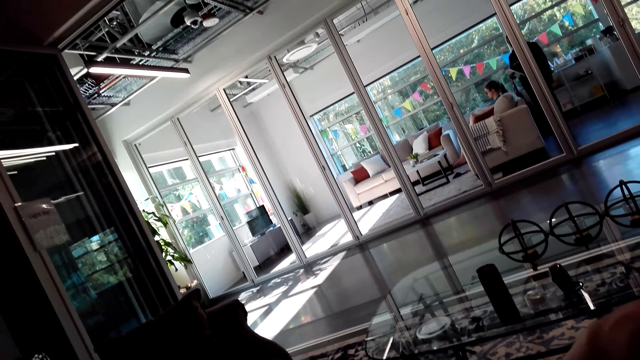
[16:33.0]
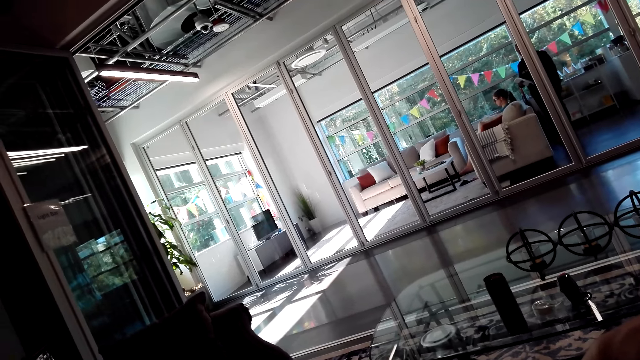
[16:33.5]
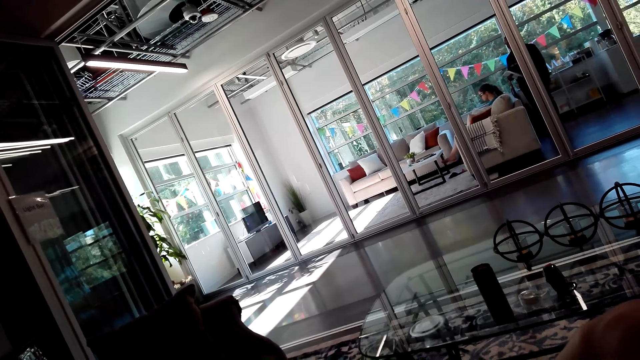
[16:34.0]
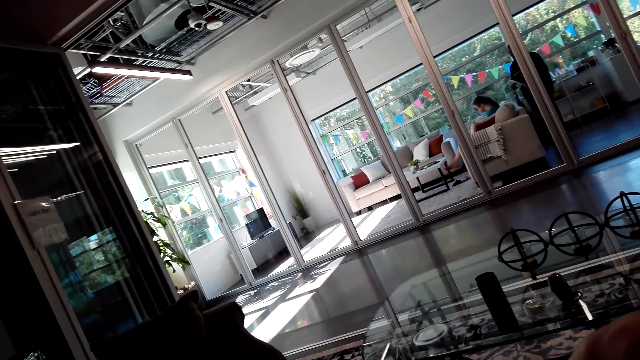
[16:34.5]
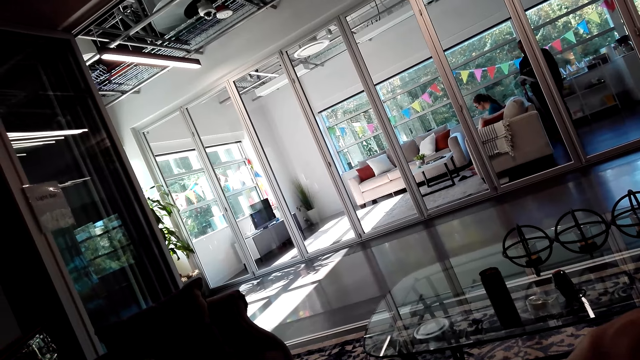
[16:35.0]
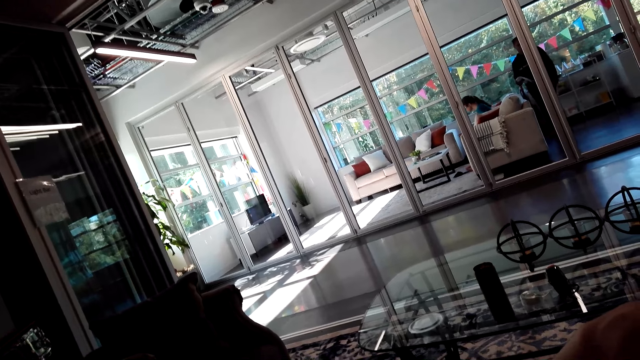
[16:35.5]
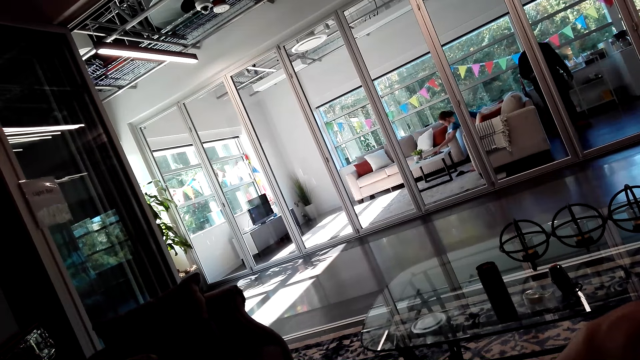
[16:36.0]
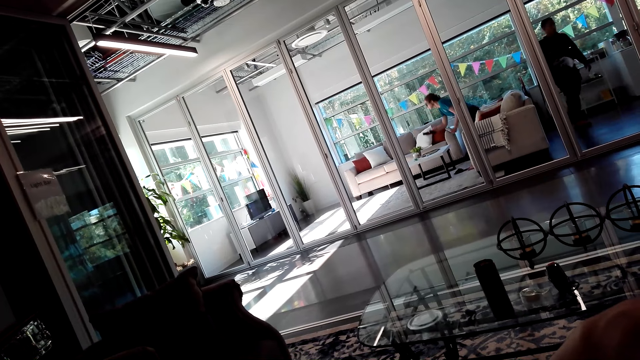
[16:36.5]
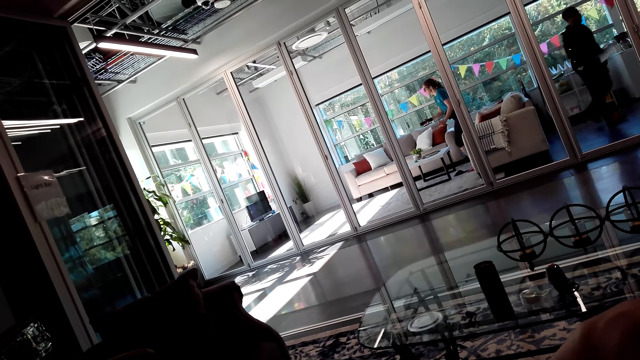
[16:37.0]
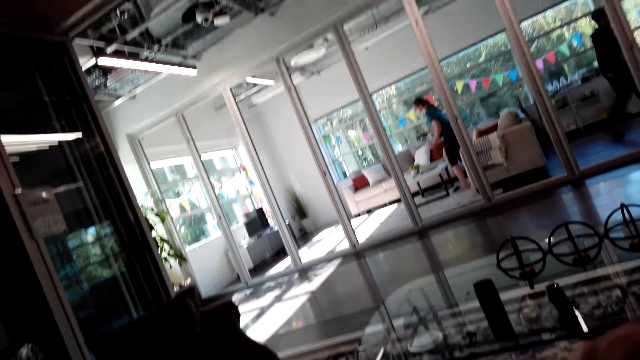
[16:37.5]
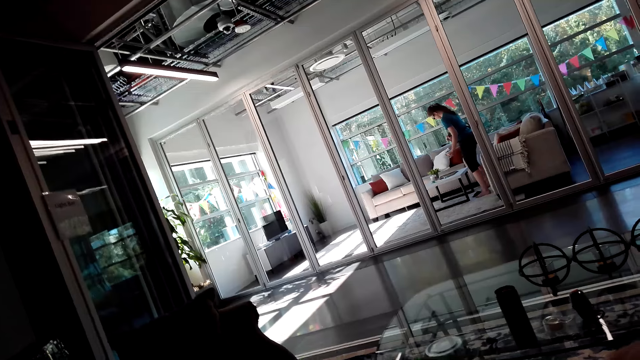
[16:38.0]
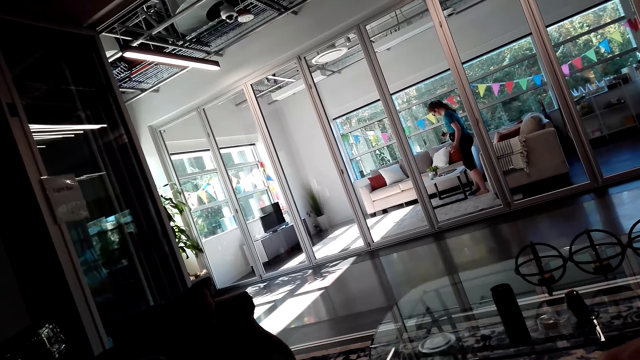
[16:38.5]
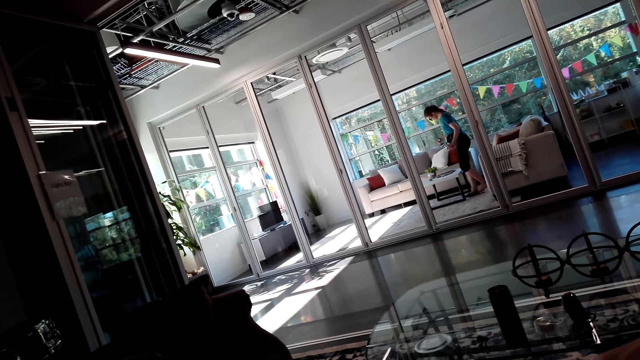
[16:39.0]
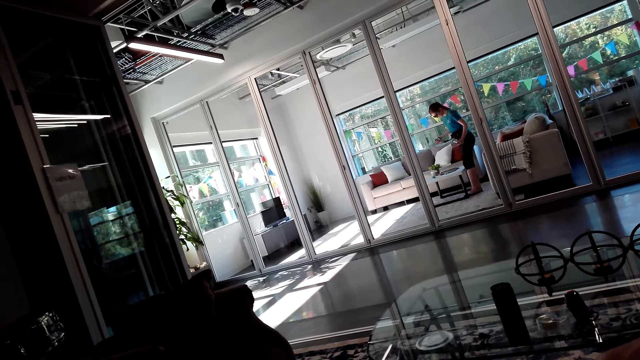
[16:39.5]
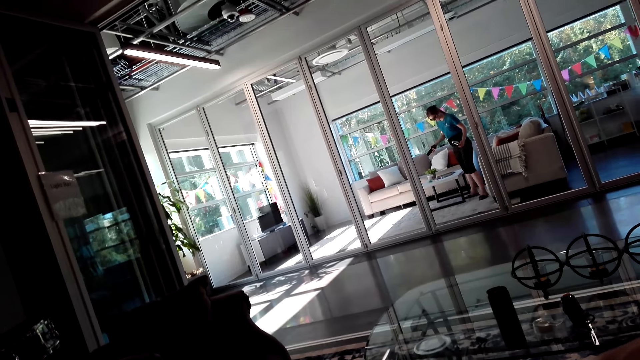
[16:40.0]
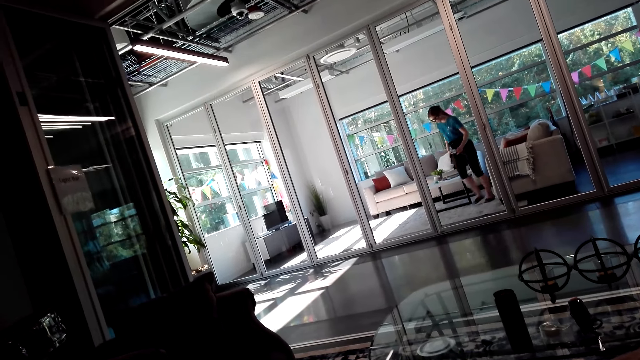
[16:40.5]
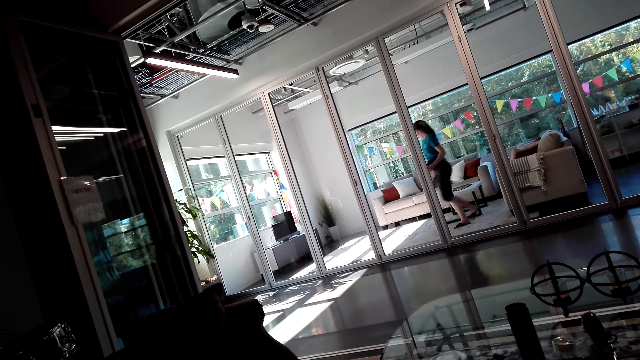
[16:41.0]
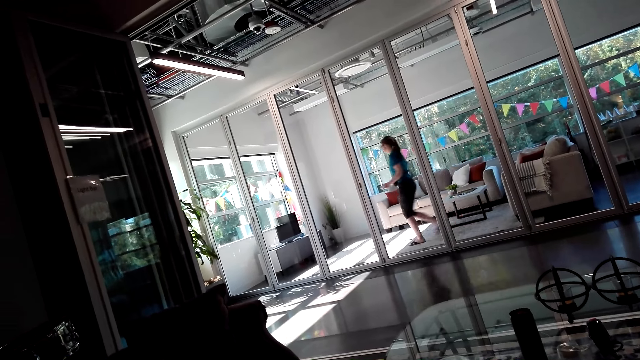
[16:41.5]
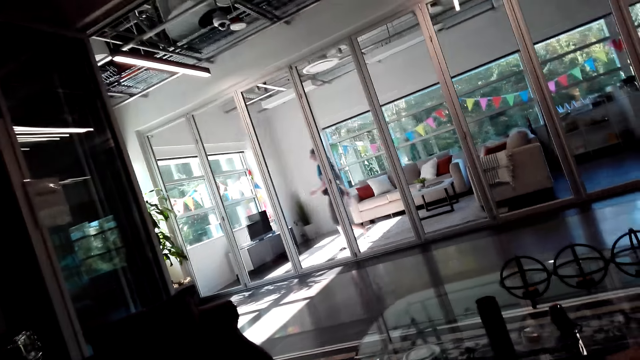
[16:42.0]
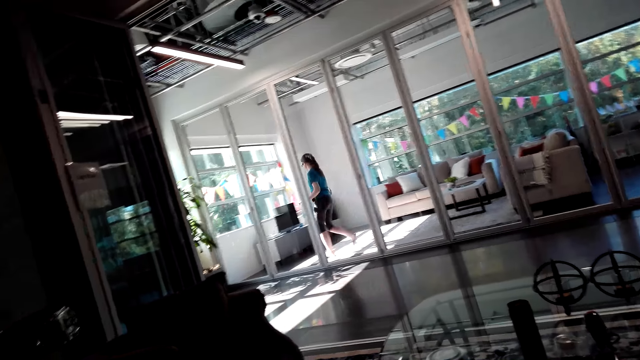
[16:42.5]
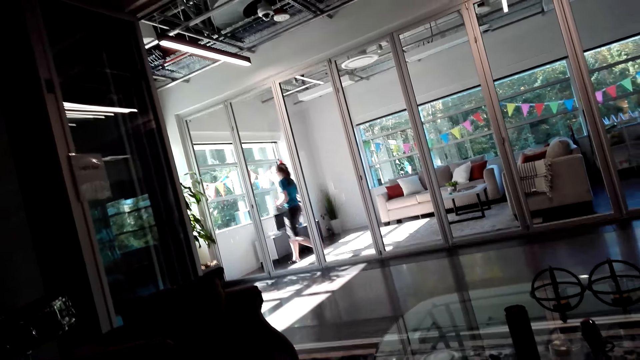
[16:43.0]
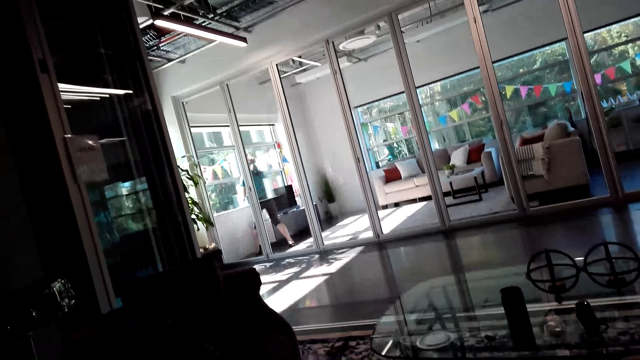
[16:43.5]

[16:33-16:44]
A person walks from the chair. Another person takes the television remote. The other person walks to the window.

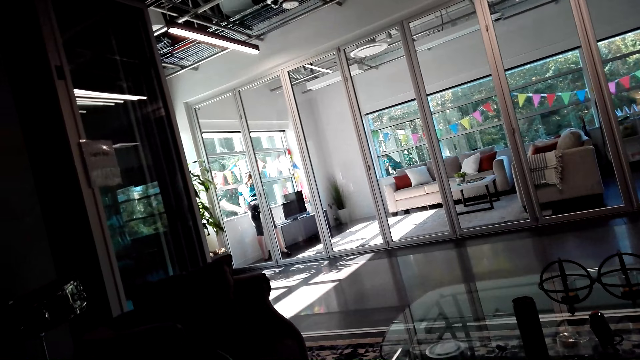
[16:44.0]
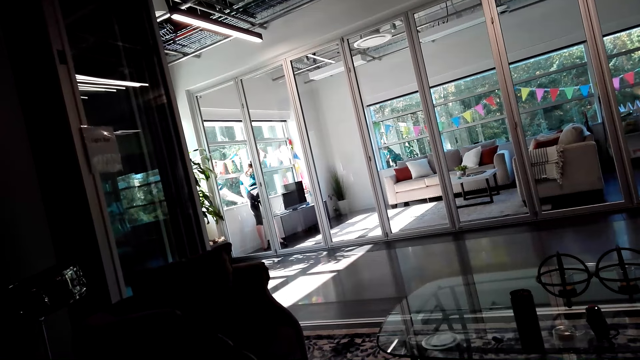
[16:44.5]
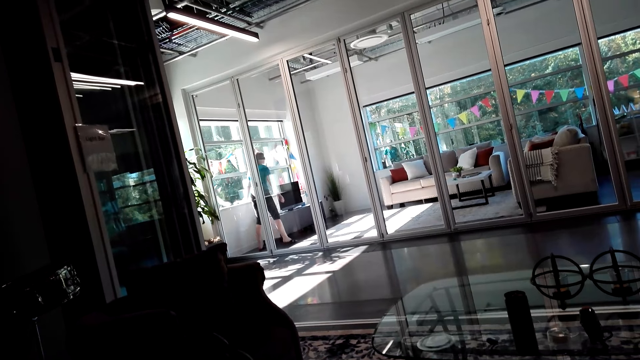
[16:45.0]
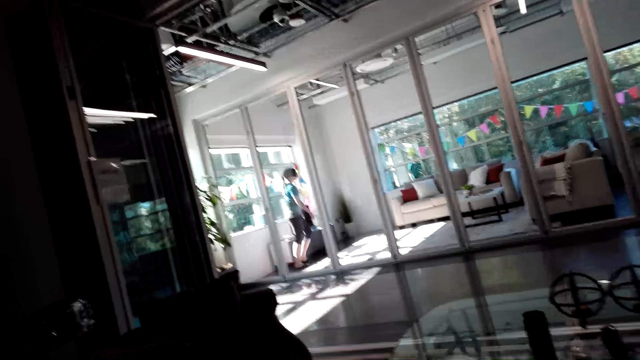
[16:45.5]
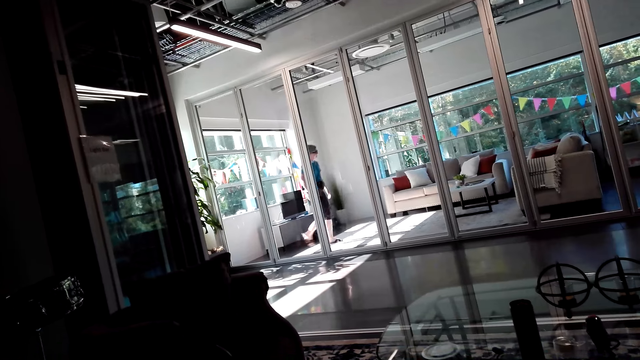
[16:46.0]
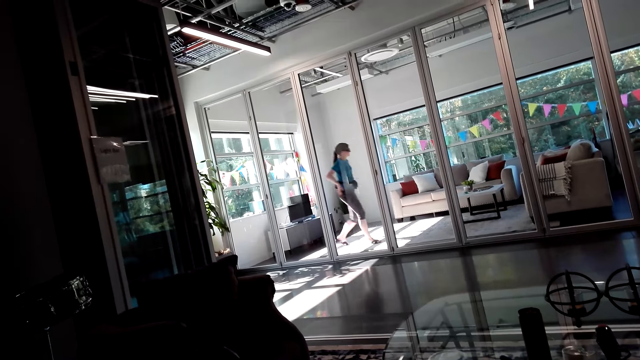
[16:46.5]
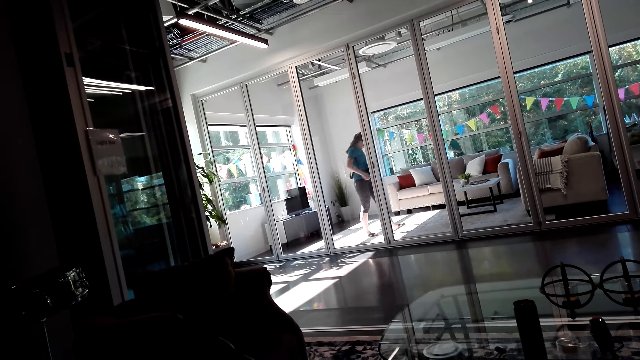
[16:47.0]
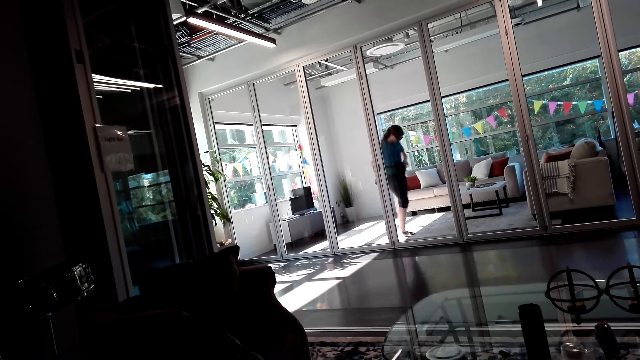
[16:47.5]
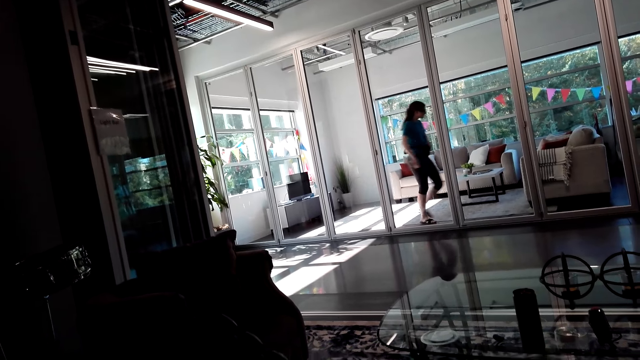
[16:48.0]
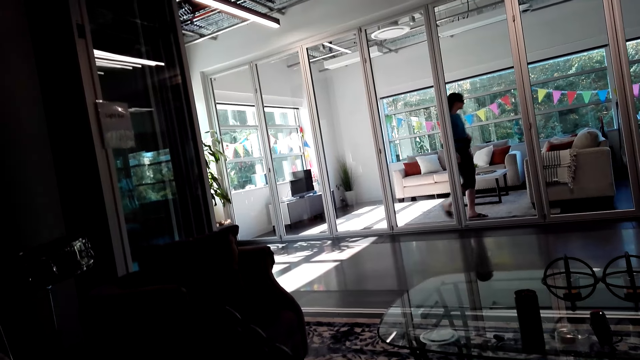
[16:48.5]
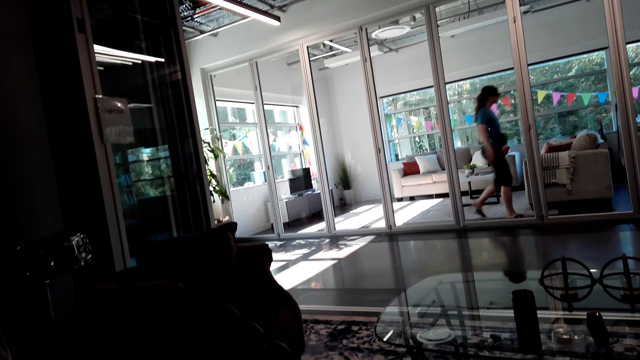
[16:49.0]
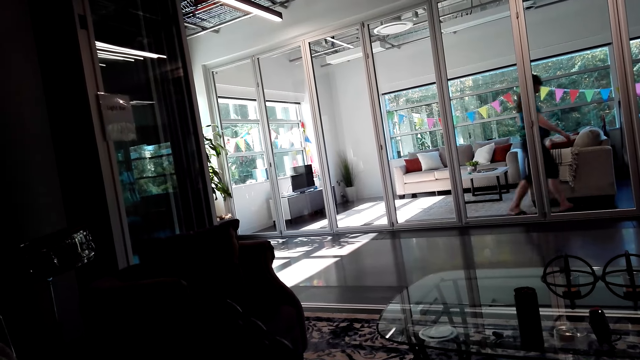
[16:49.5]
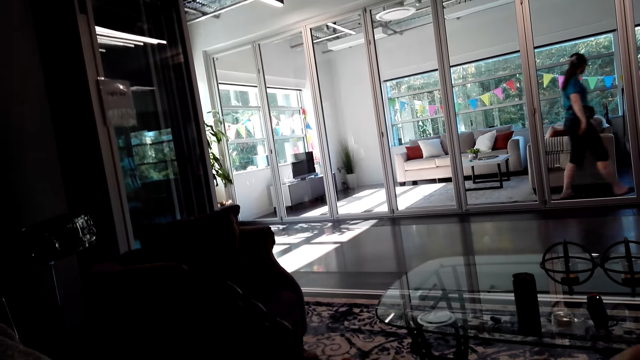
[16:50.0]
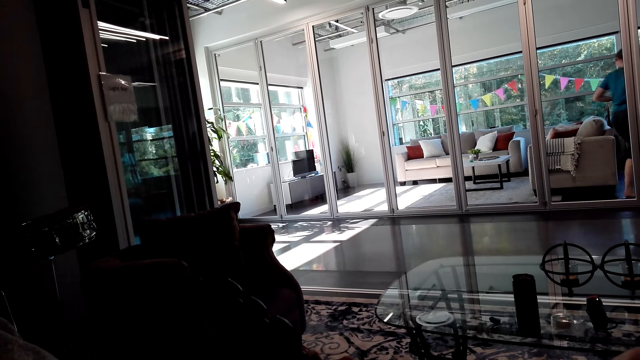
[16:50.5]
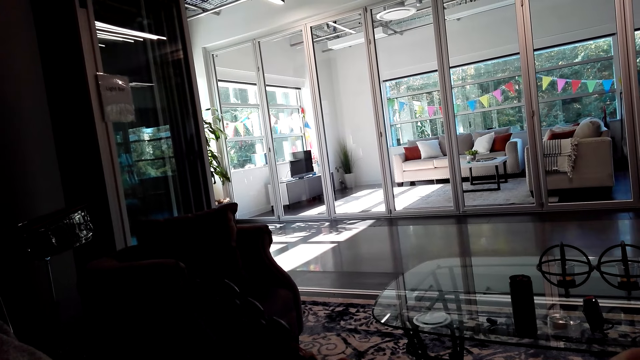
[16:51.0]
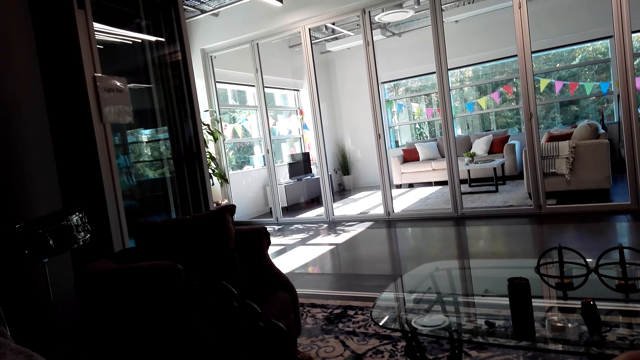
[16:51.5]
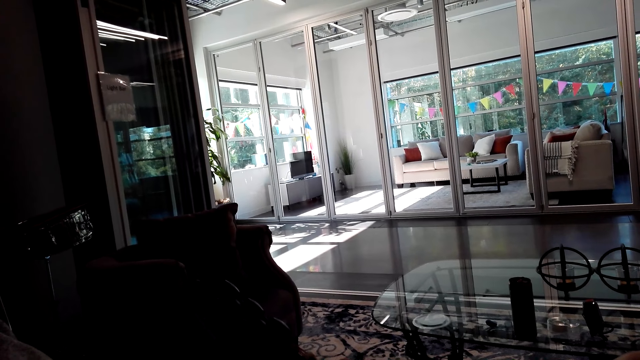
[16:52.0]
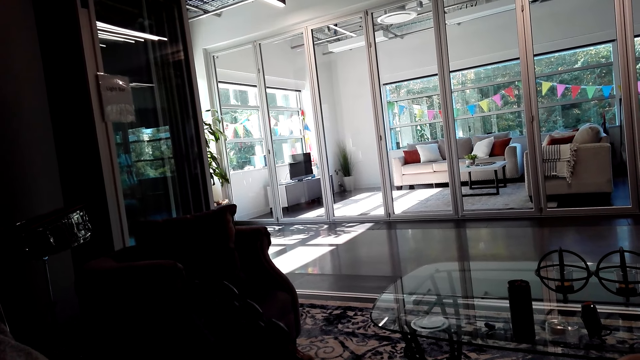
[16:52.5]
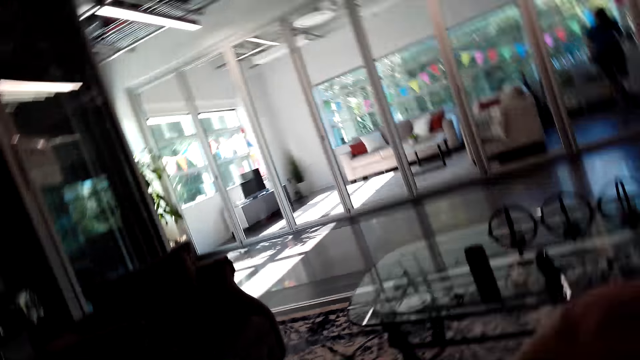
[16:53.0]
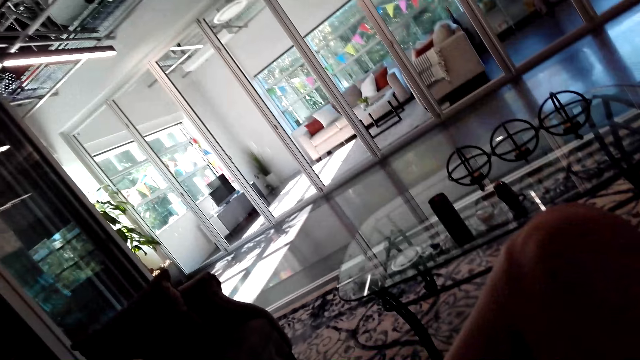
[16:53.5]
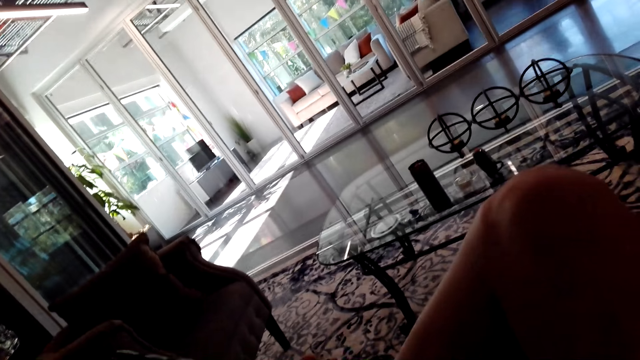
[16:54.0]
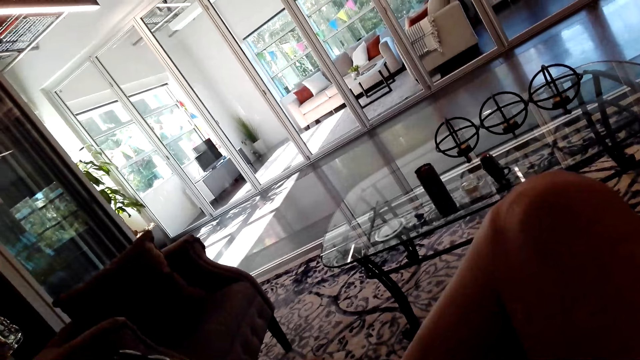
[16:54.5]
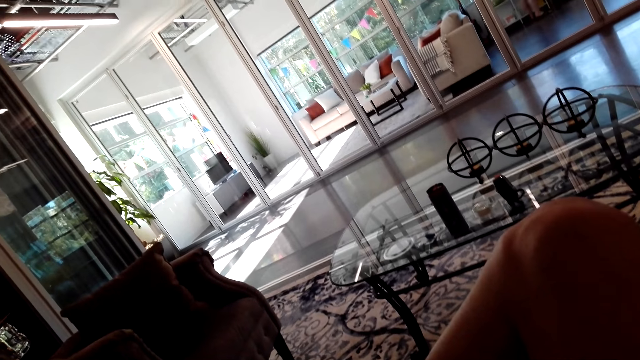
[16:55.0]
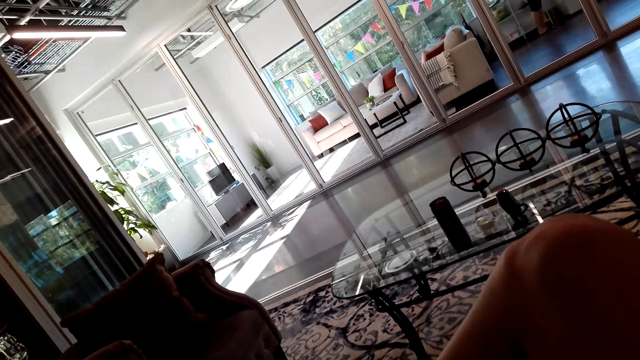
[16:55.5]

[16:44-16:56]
A person puts the television remote on the window. The person walks to the cupboard and moves the hand to the bag.
